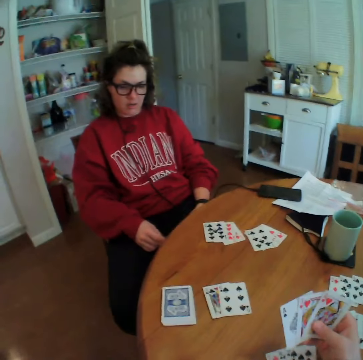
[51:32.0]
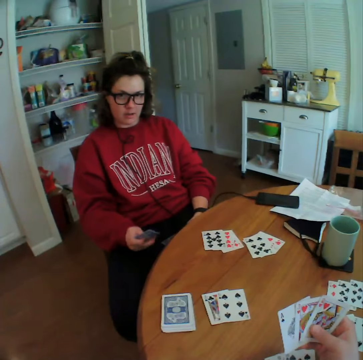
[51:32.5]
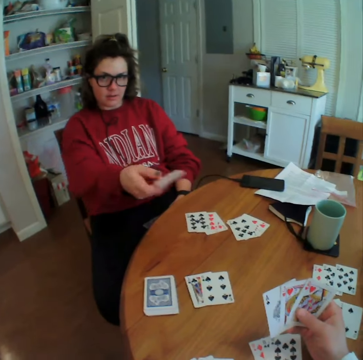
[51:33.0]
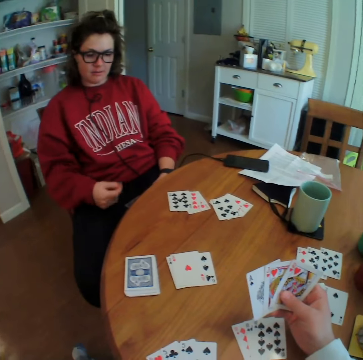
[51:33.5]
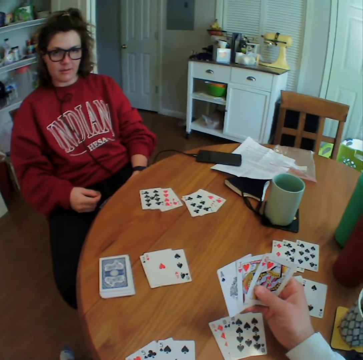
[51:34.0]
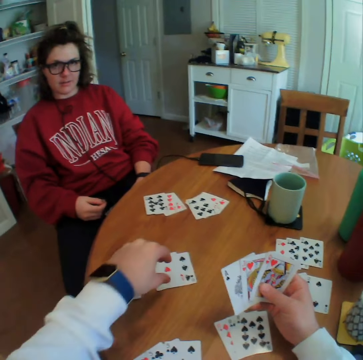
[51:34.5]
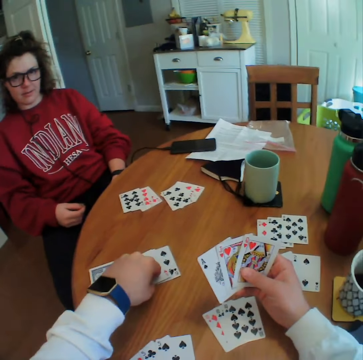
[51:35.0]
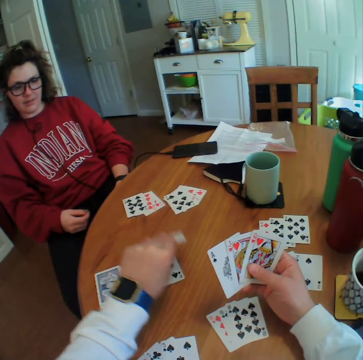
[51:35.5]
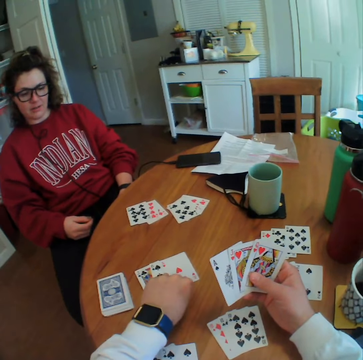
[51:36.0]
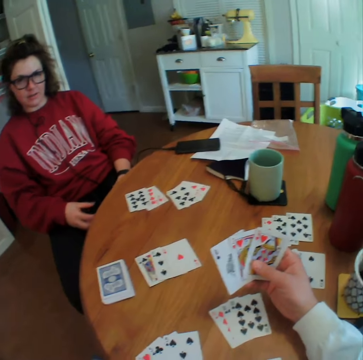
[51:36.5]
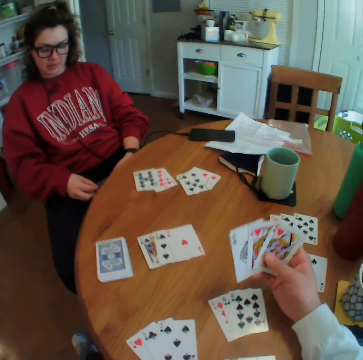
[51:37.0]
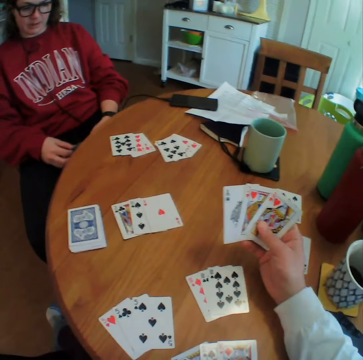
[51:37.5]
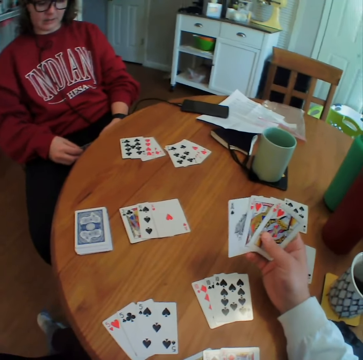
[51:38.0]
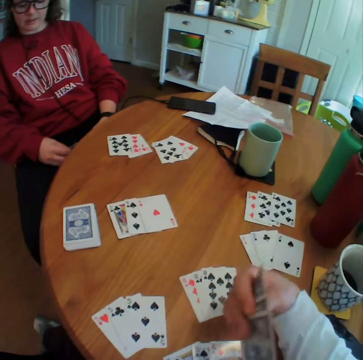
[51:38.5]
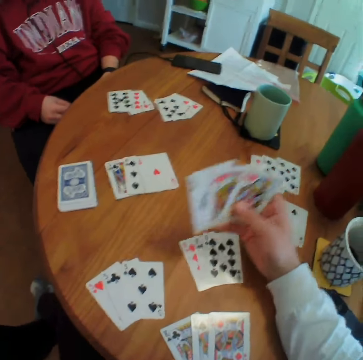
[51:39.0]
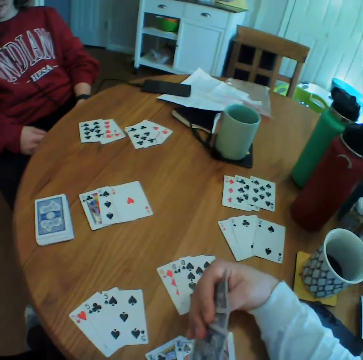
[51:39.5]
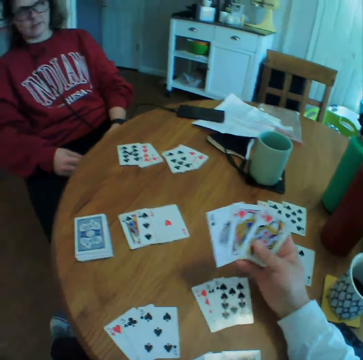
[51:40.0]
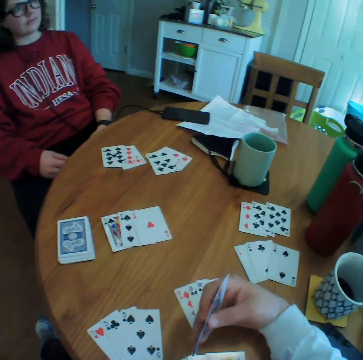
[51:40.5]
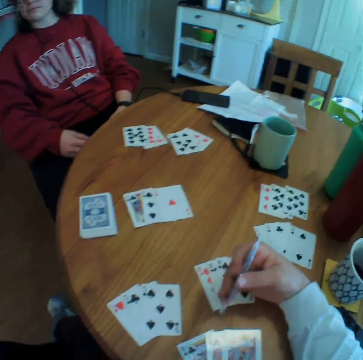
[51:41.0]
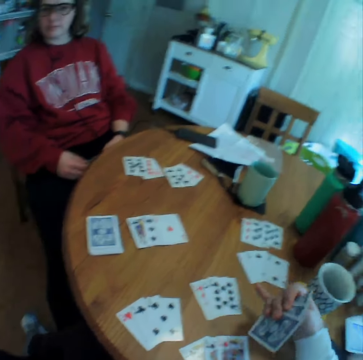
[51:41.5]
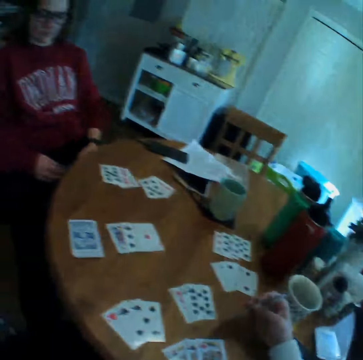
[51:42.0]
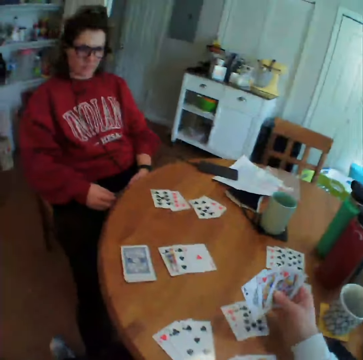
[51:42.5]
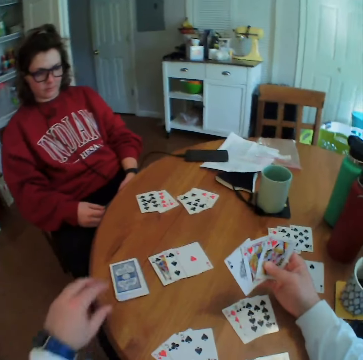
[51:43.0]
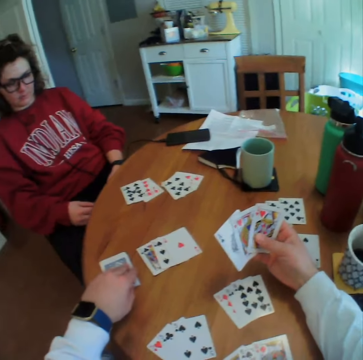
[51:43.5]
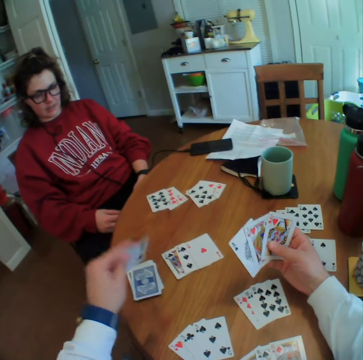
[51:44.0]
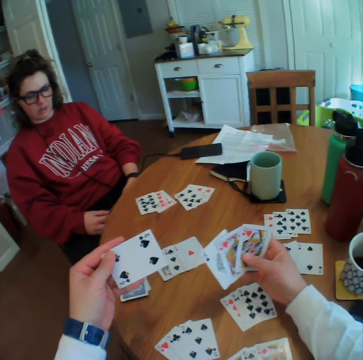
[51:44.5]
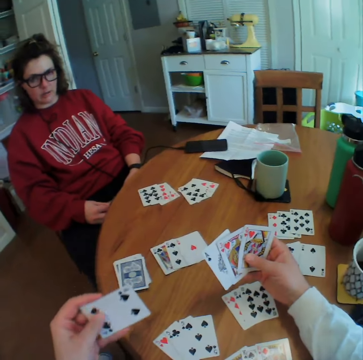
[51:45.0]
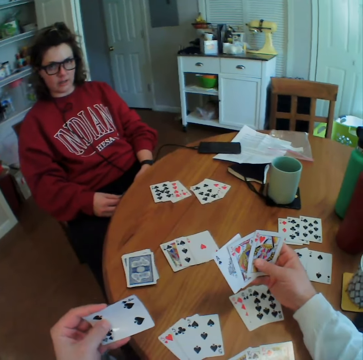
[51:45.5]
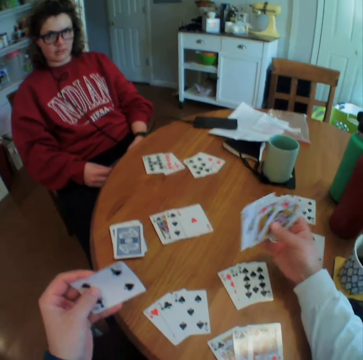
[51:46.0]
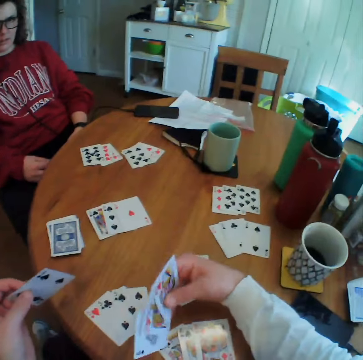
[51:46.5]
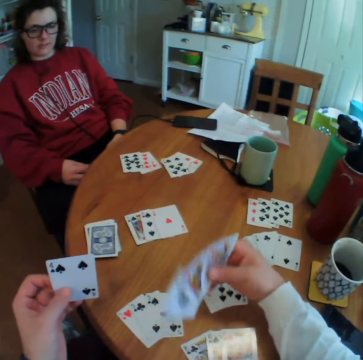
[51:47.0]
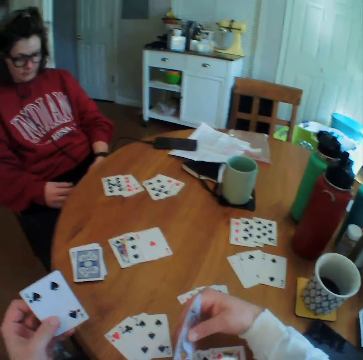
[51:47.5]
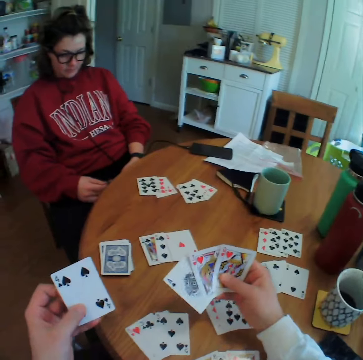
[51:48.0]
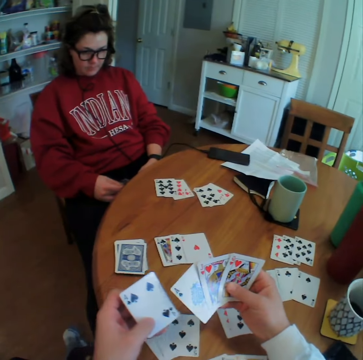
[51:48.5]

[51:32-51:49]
A person throws a card on the table. The camera wearer moves a card. They look around. They pick up a card. They look around.

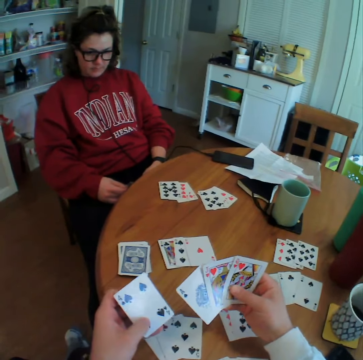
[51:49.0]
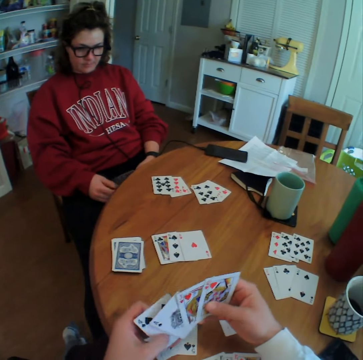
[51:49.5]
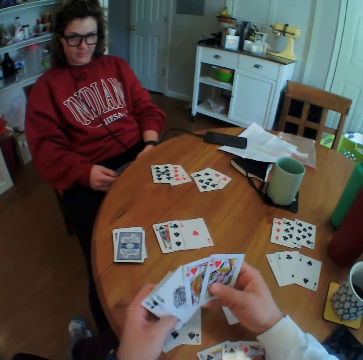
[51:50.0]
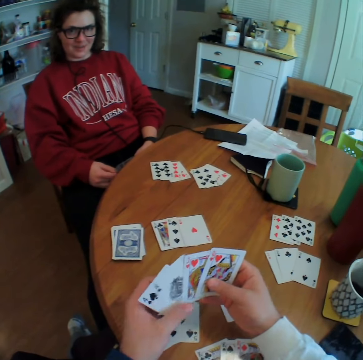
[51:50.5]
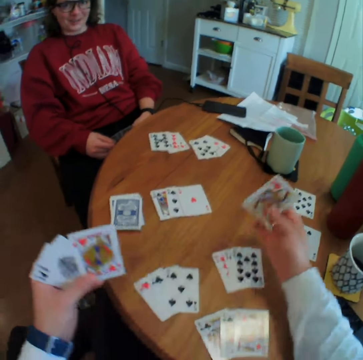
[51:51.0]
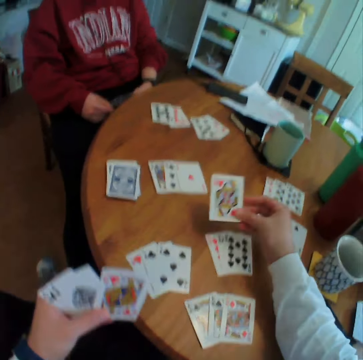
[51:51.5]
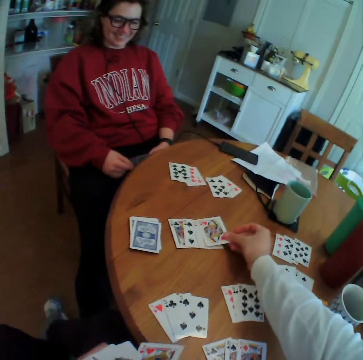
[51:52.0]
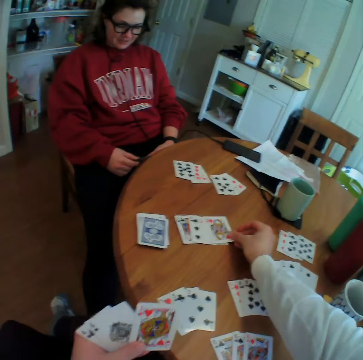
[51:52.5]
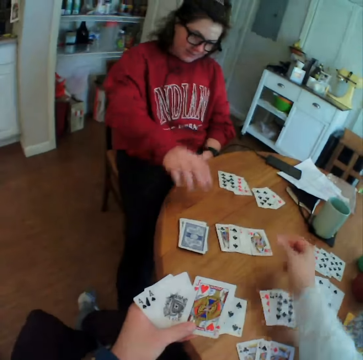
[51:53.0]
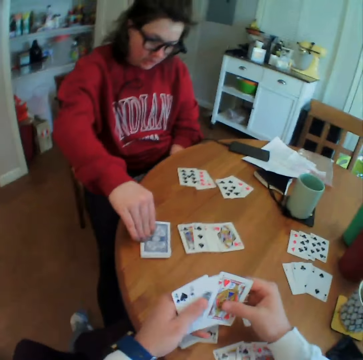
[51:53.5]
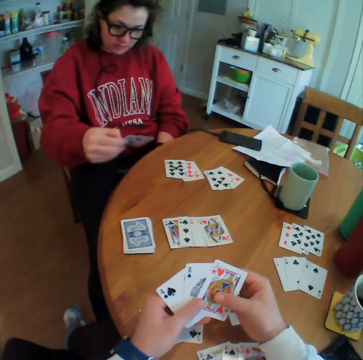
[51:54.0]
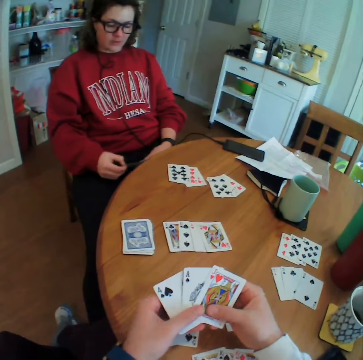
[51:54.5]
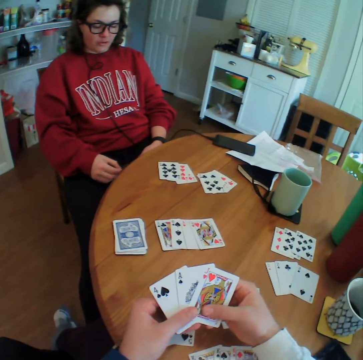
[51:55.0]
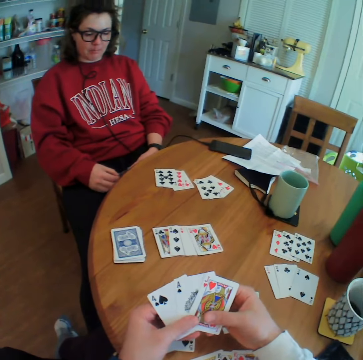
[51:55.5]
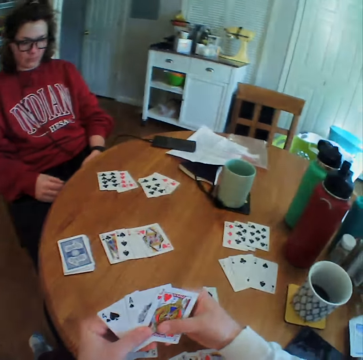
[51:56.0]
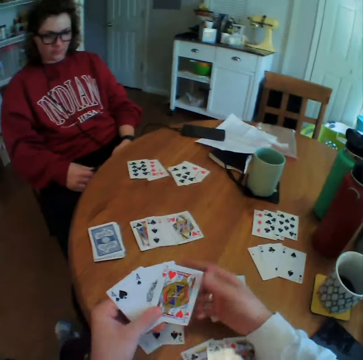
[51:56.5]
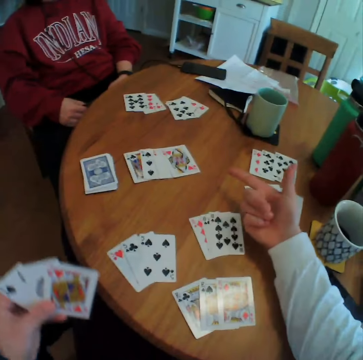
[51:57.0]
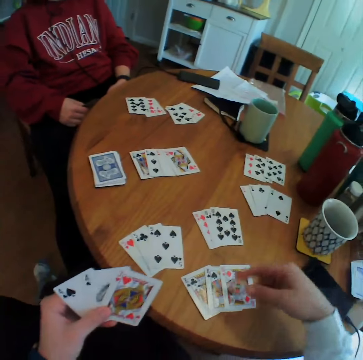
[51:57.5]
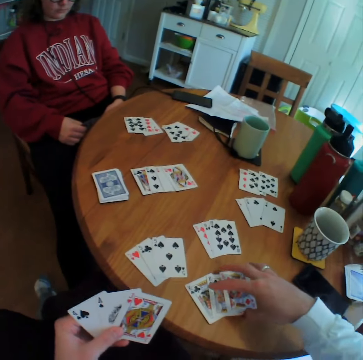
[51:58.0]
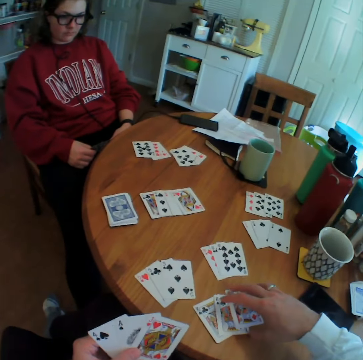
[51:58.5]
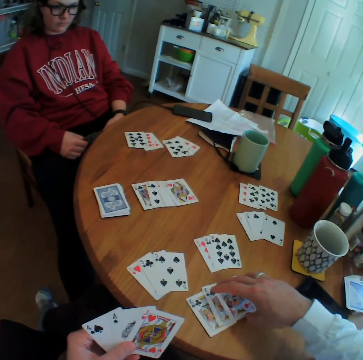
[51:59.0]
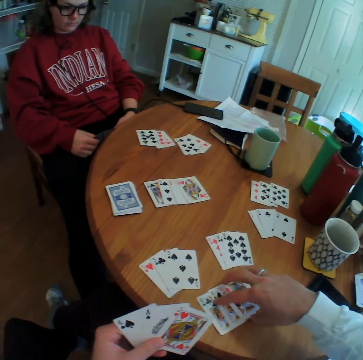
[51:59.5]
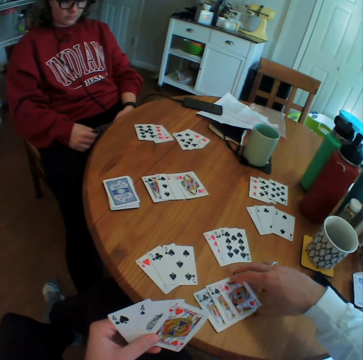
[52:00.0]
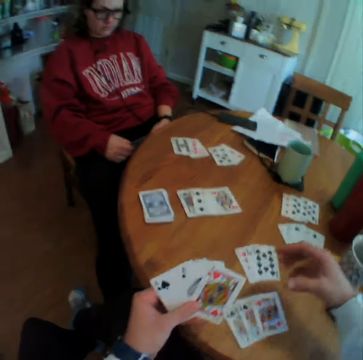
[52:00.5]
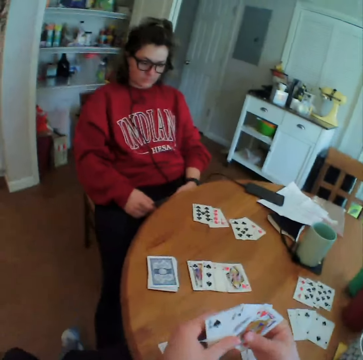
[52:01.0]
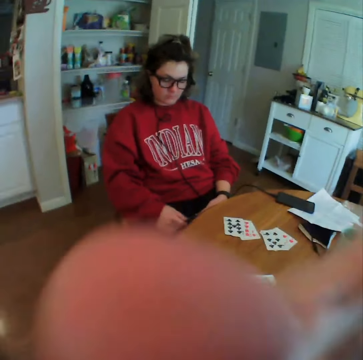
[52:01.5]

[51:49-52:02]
The camera wearer puts a card down. A person picks up the card. The camera wearer talks to the person. They arrange the cards.

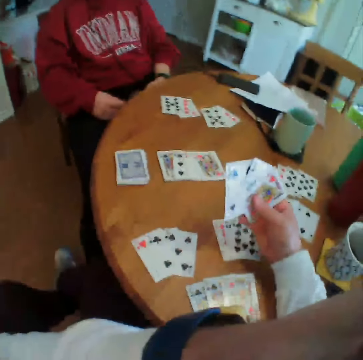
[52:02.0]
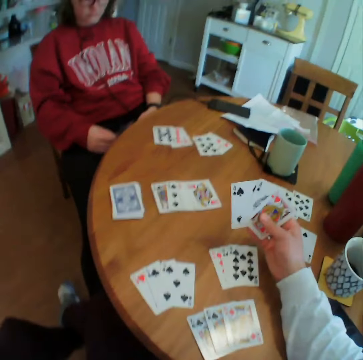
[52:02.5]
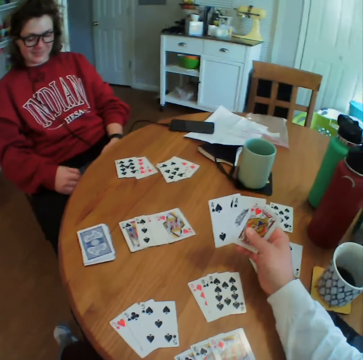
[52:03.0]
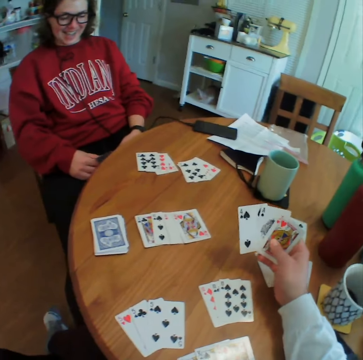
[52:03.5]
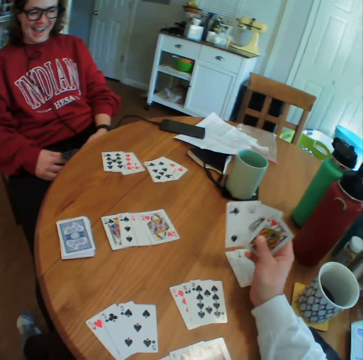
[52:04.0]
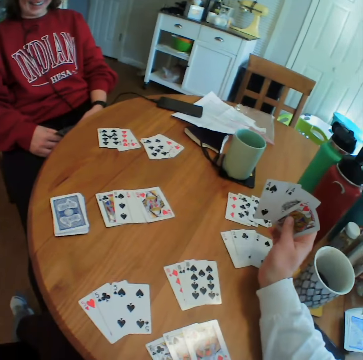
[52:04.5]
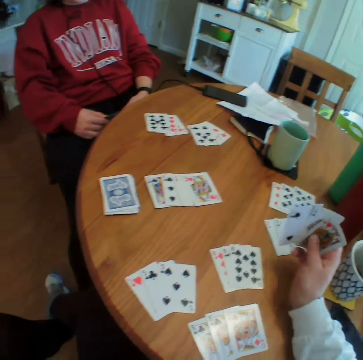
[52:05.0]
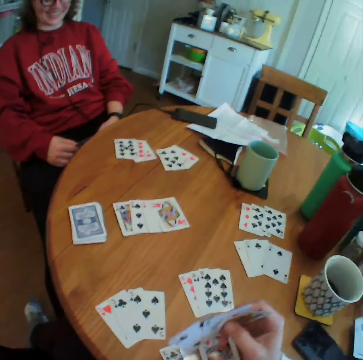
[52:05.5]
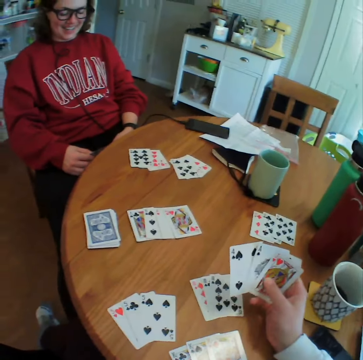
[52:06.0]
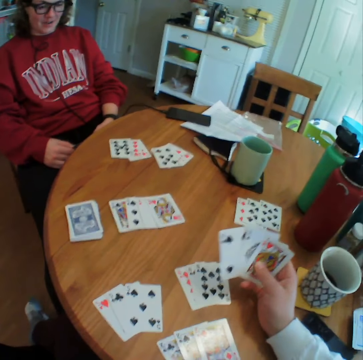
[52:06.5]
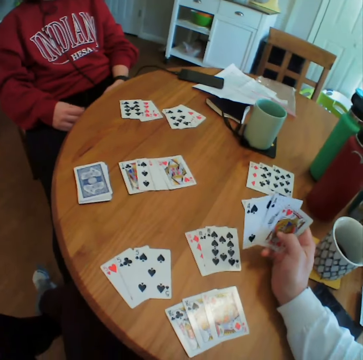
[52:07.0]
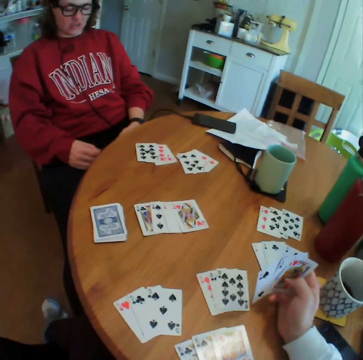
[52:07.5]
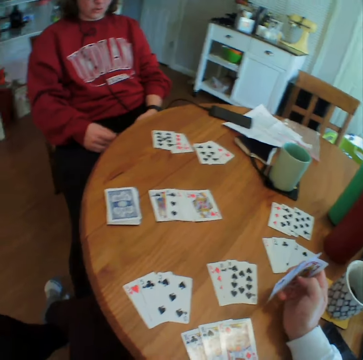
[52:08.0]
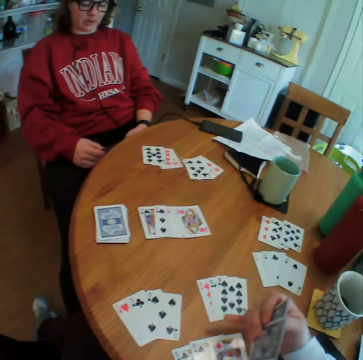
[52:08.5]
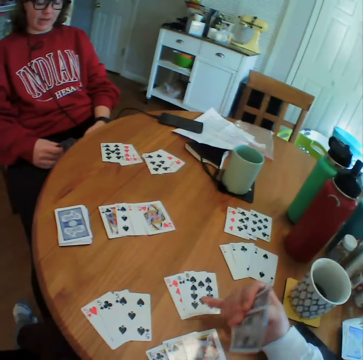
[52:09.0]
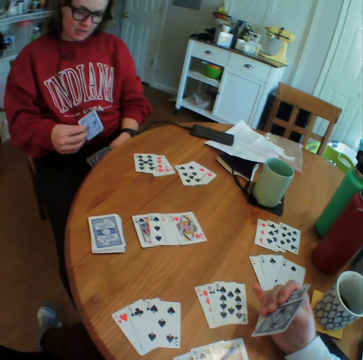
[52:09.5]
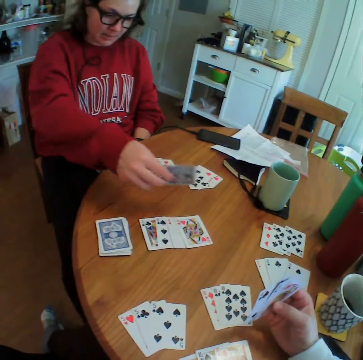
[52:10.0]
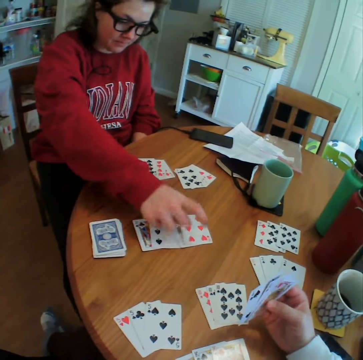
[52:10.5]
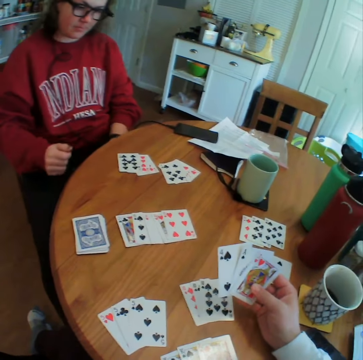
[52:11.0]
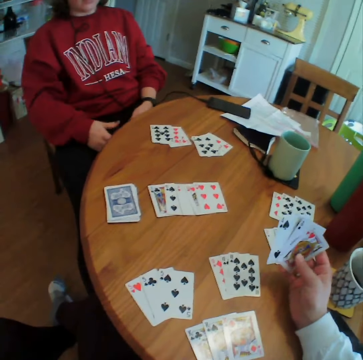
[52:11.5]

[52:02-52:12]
The camera wearer talks to a person. The person puts a card on the table.
